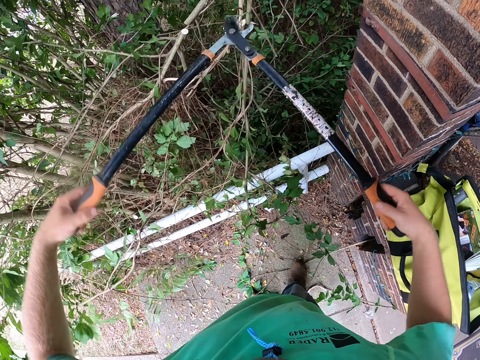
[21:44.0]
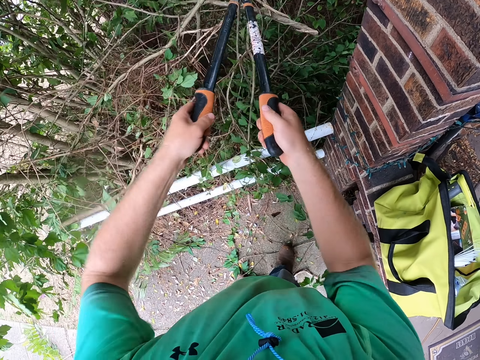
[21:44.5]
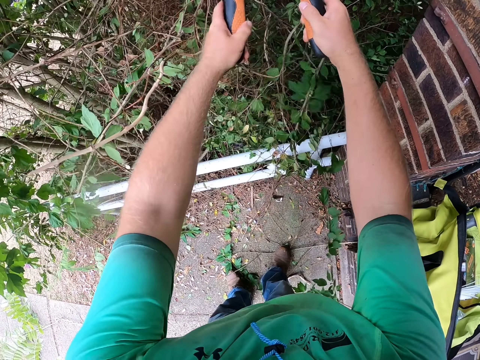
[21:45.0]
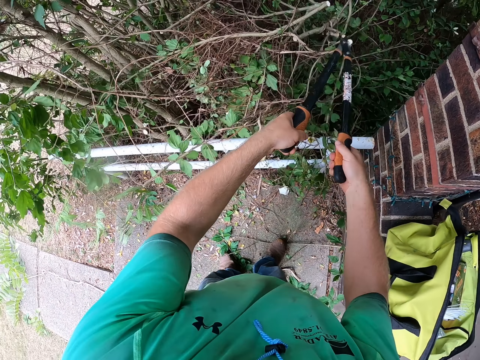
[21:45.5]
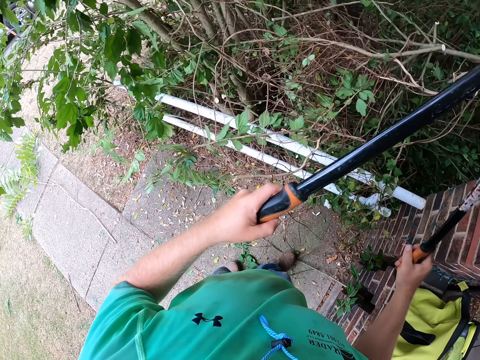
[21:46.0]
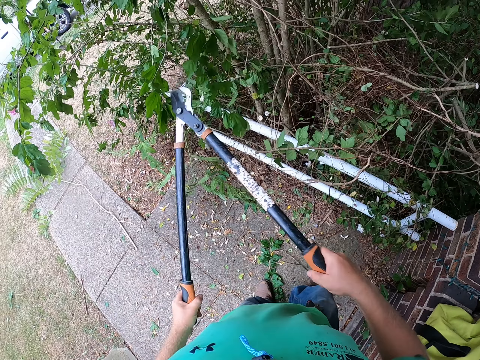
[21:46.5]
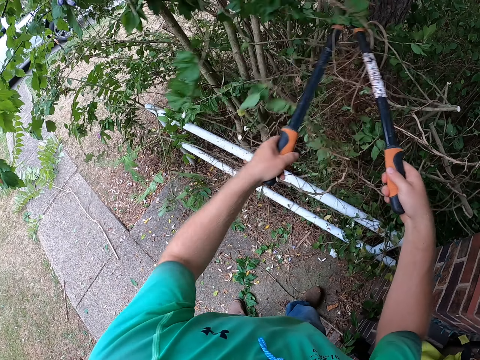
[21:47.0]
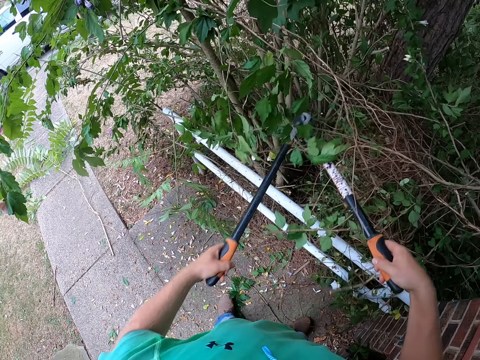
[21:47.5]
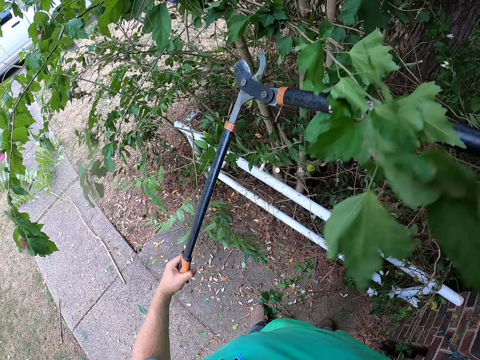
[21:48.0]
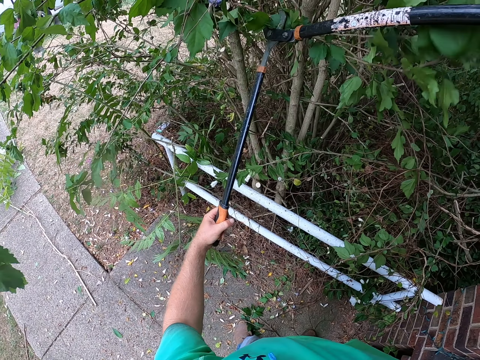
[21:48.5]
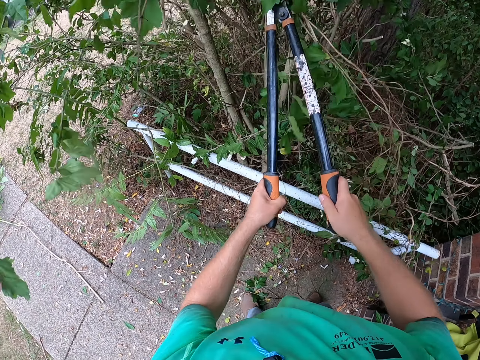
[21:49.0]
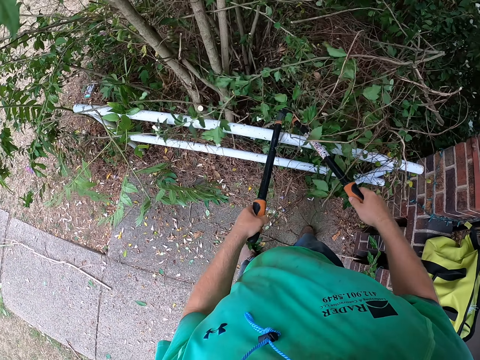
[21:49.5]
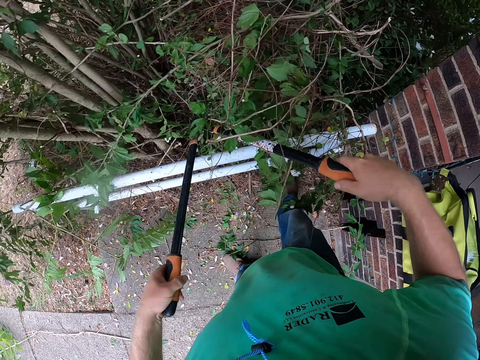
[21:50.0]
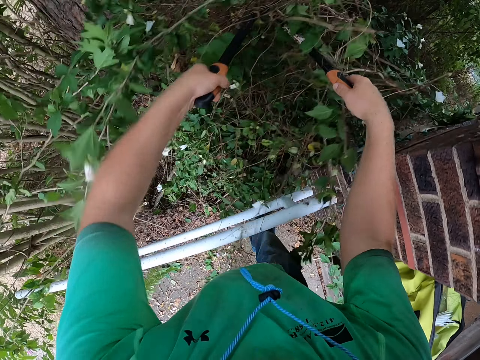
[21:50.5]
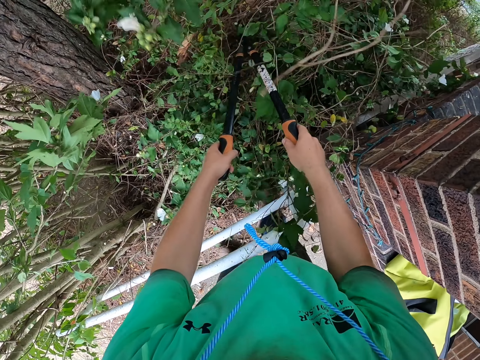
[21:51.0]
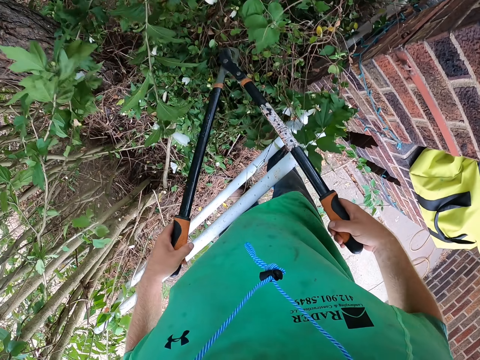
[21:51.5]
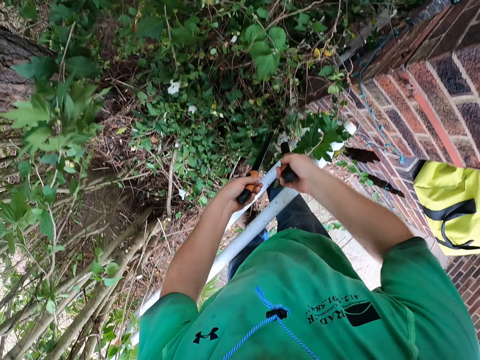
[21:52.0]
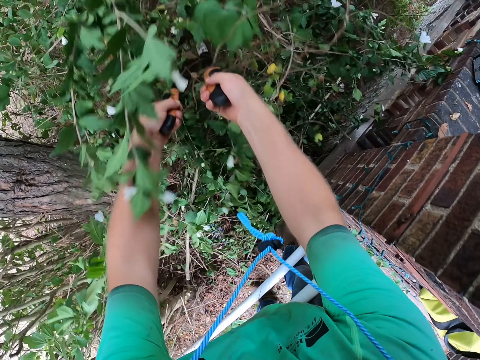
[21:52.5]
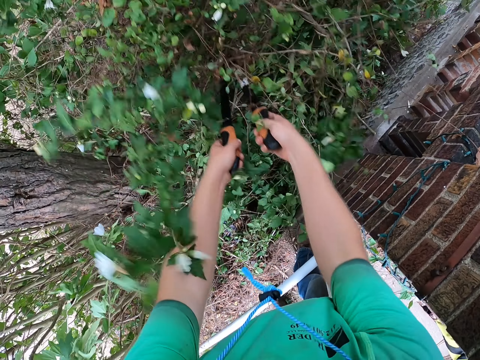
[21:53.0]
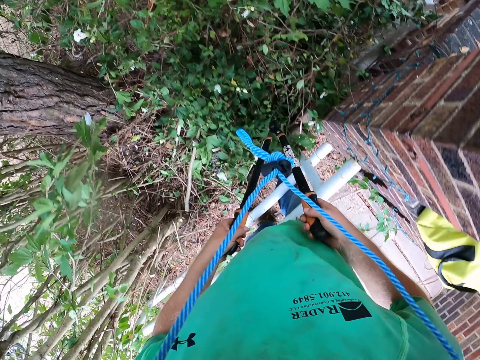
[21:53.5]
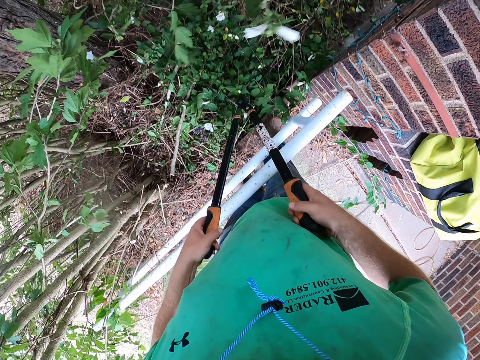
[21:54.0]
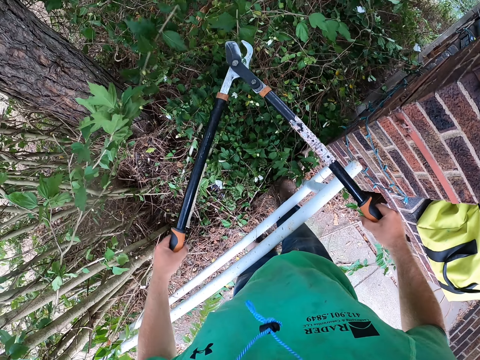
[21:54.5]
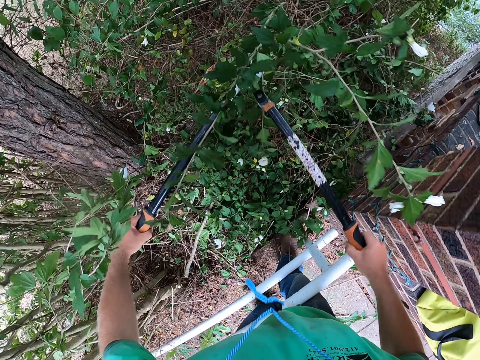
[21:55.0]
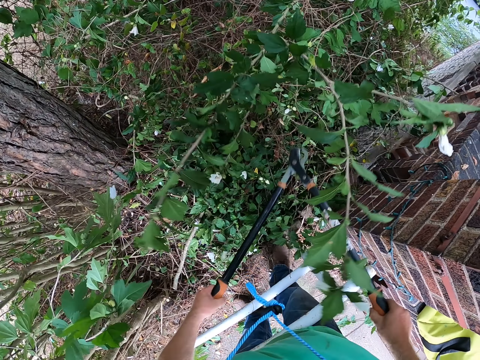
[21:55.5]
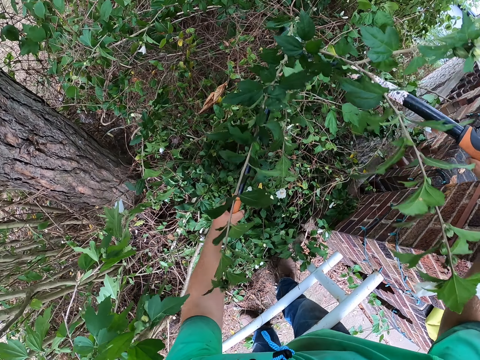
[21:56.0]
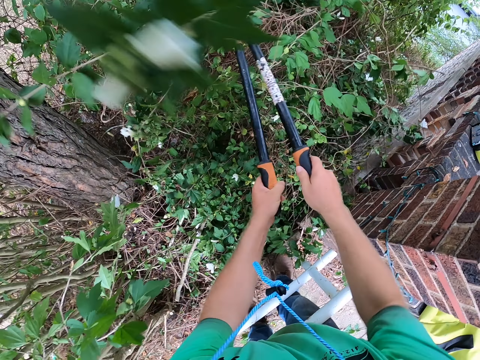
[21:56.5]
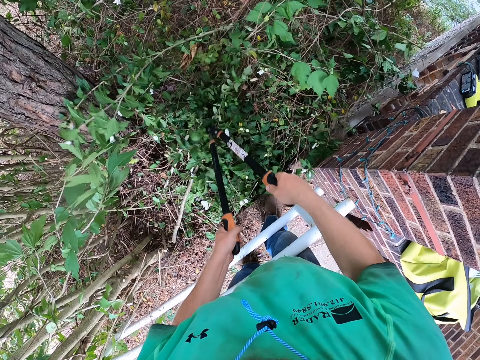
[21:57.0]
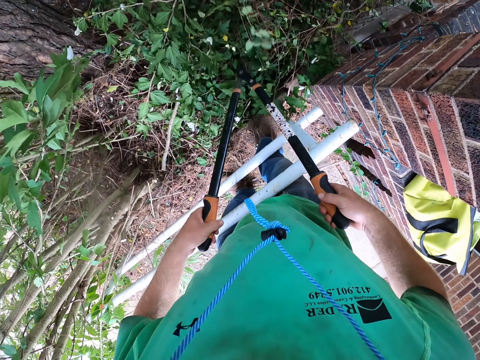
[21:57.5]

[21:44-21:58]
The camera wearer cuts the tree branch. He pushes the branches with the pruning shears in both hands. He prunes the tree with the pruning shears in both hands. He pushes the branches with the pruning shears in both hands. He drops the tree branch. He prunes the branches with the pruning shears in both hands.

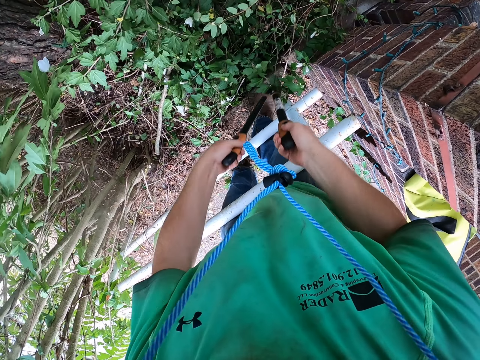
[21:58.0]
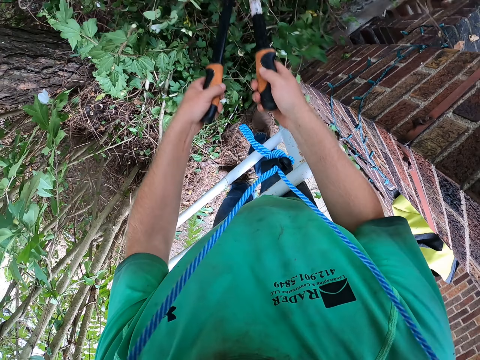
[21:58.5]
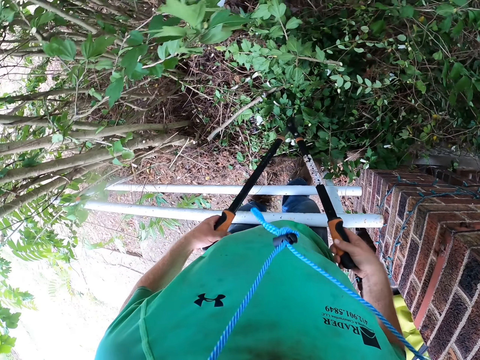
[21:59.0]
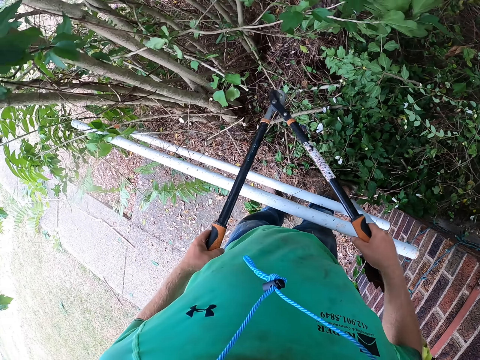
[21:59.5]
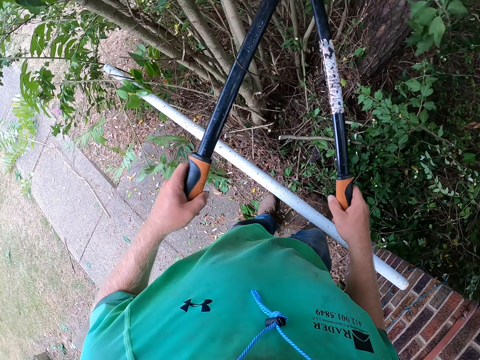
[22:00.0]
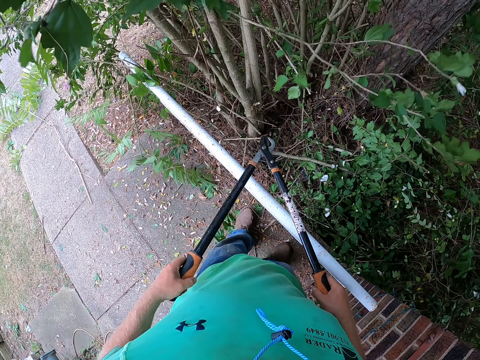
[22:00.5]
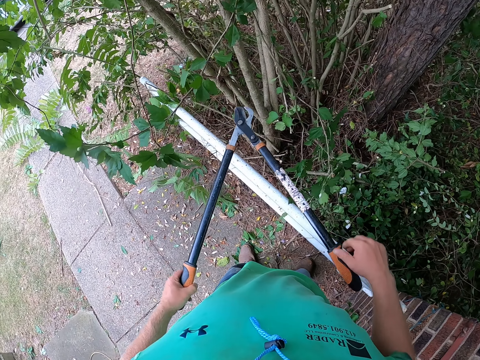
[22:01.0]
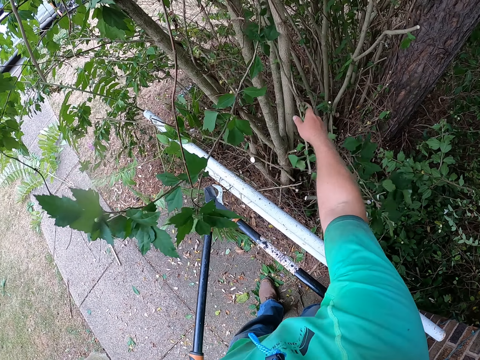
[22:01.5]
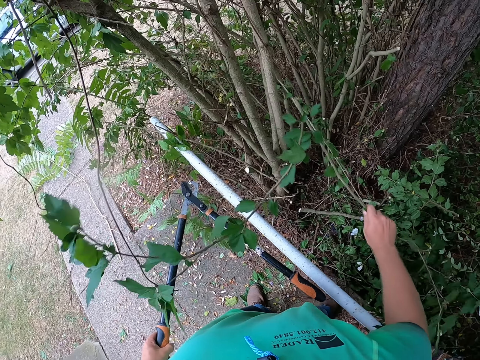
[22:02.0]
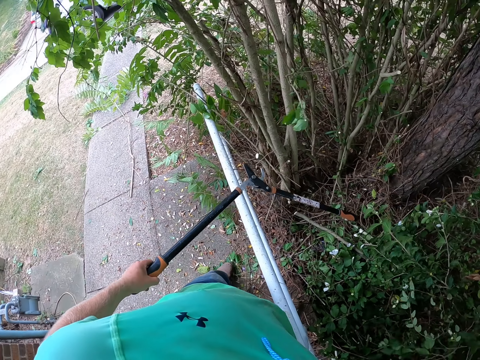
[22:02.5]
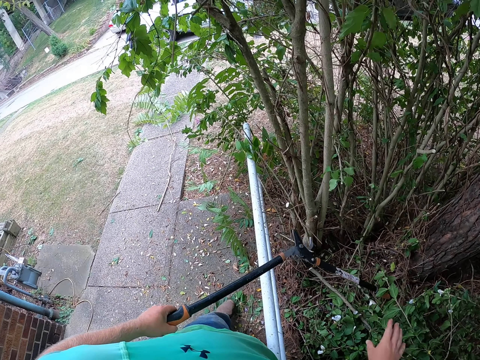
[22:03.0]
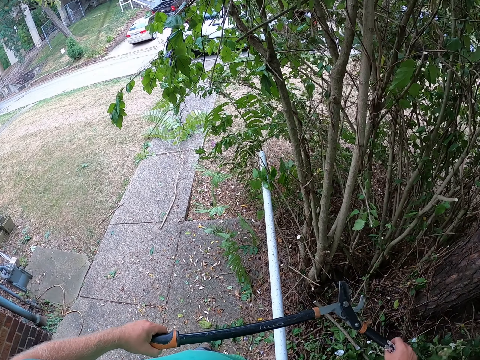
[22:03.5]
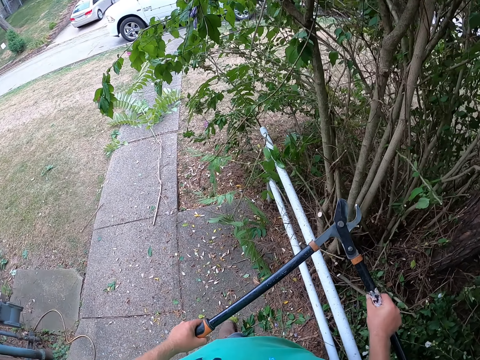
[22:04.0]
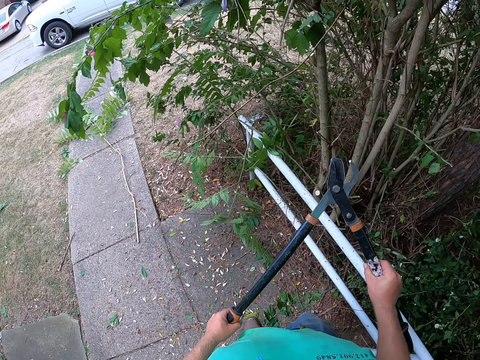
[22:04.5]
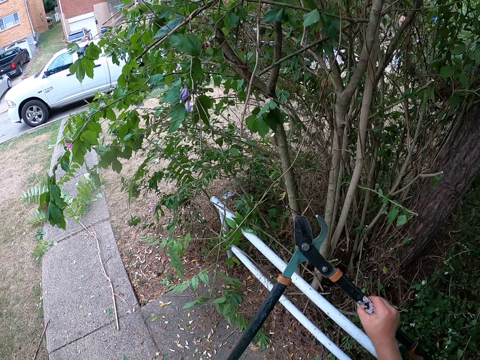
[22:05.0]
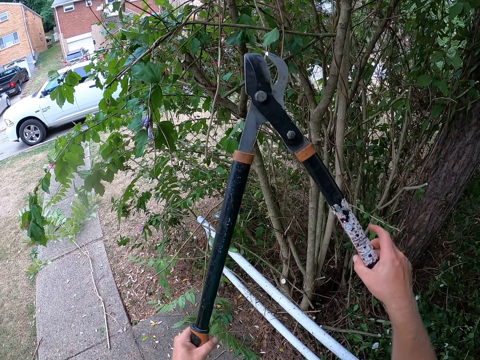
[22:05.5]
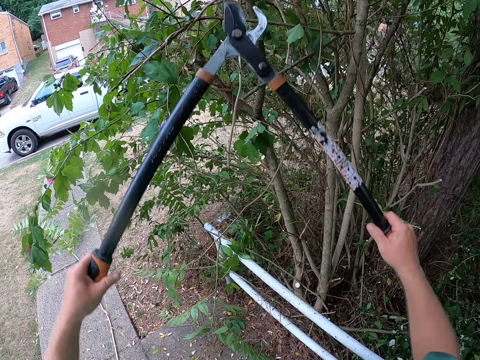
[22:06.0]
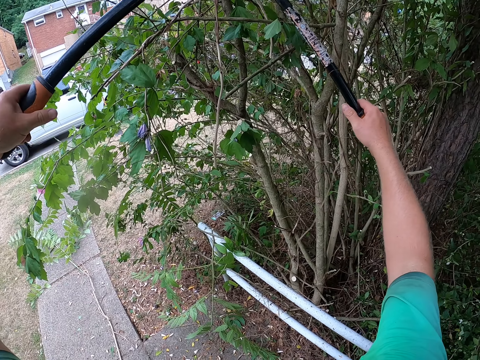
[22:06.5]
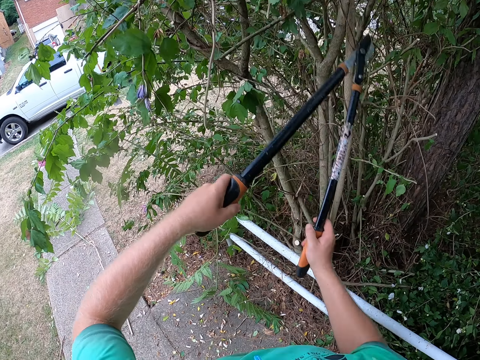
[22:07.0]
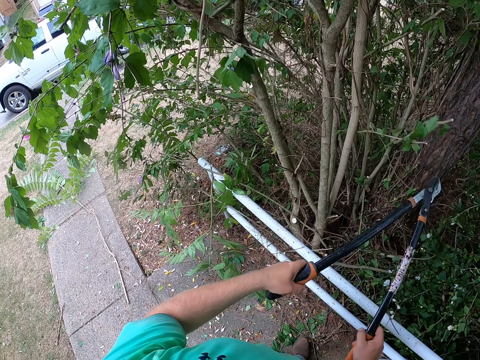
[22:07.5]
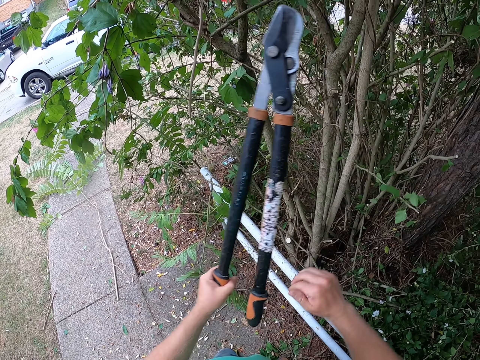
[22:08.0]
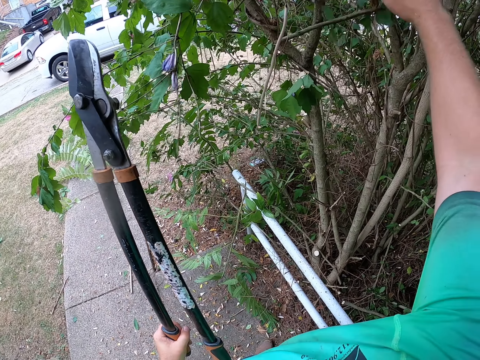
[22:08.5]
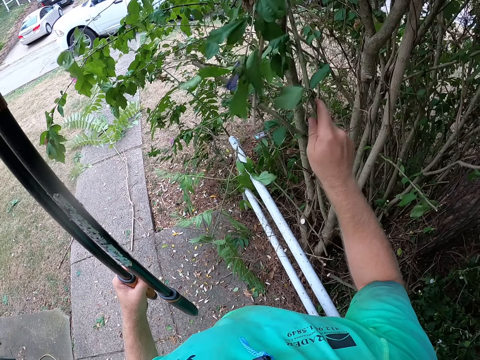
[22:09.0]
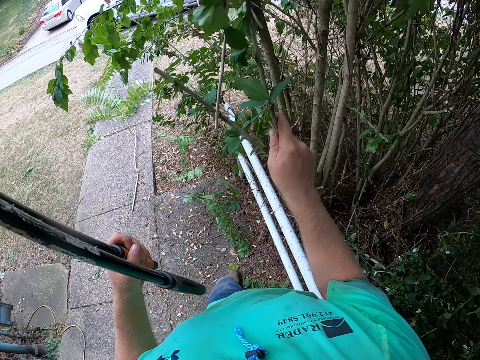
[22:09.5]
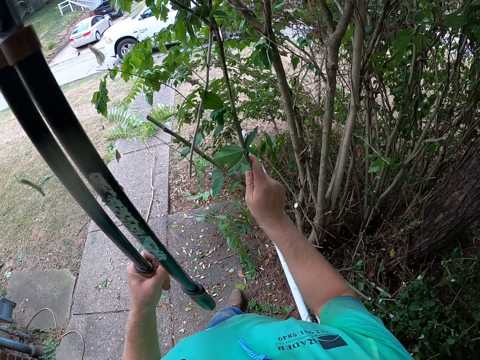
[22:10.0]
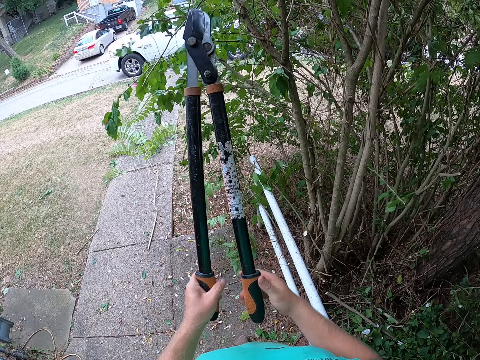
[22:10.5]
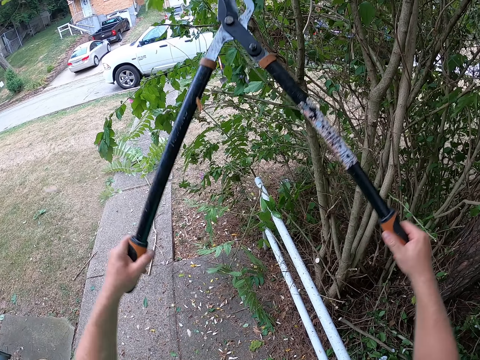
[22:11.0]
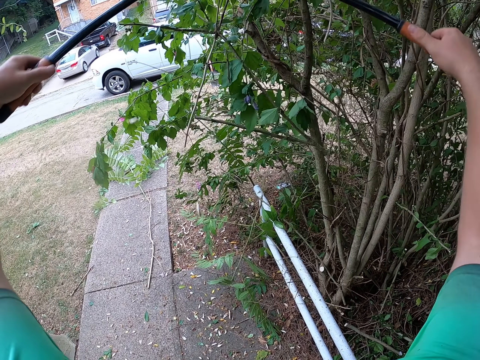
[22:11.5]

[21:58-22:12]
The camera wearer lifts the trimmer. He cuts the tree branch. He pulls a branch from the tree with his right hand. He drops the tree branch. He prunes a branch on the tree with the pruning shears in both hands. He lifts the trimmer. He pulls a branch from the tree with his right hand. He prunes the branch with the pruning shears in both hands.
